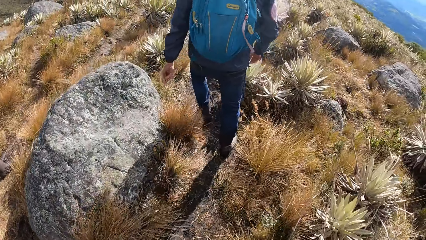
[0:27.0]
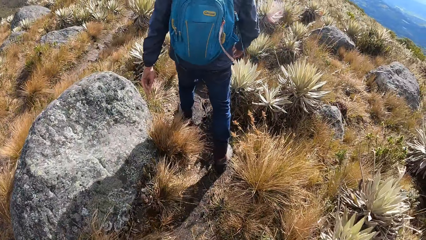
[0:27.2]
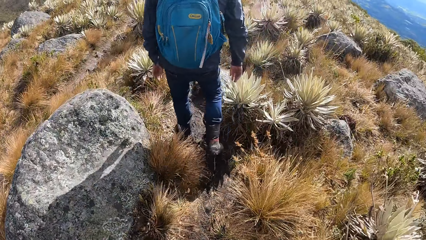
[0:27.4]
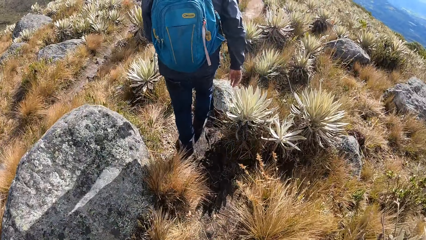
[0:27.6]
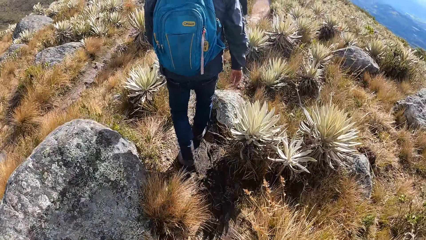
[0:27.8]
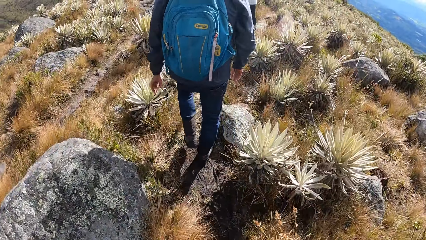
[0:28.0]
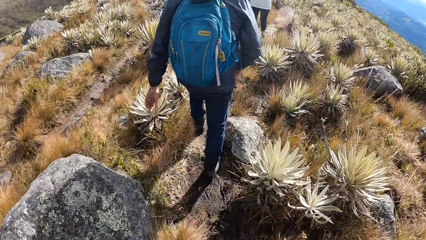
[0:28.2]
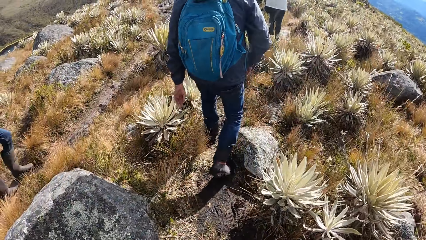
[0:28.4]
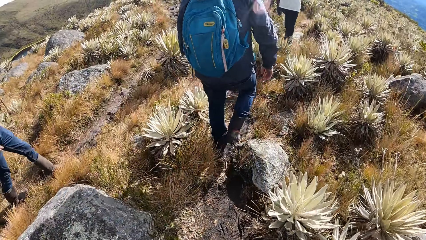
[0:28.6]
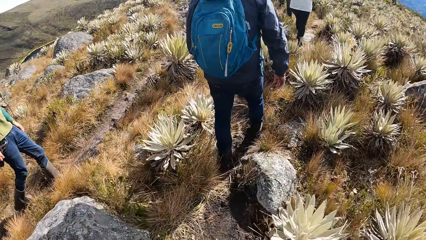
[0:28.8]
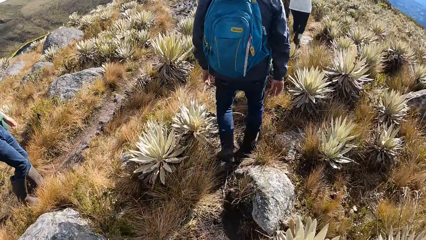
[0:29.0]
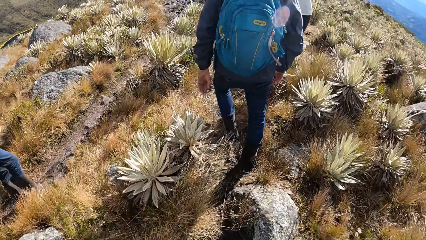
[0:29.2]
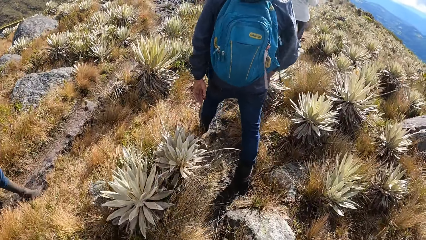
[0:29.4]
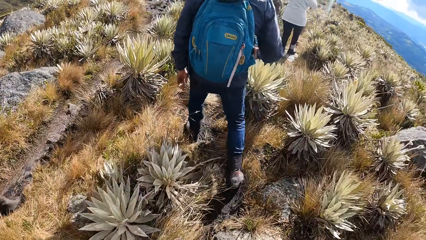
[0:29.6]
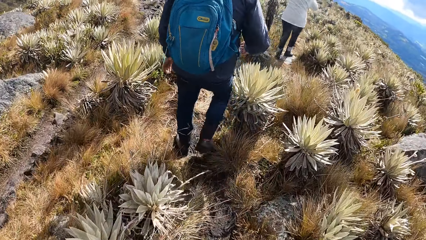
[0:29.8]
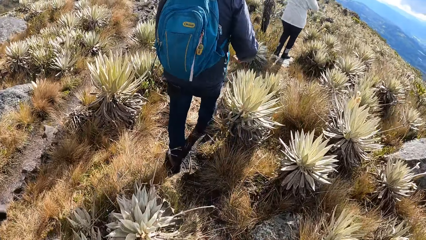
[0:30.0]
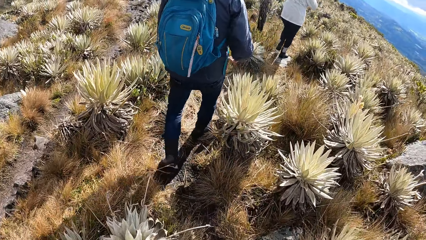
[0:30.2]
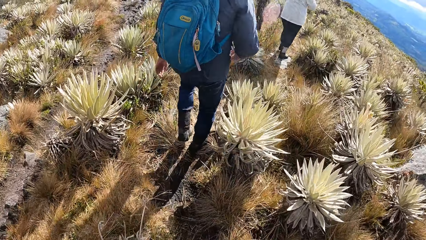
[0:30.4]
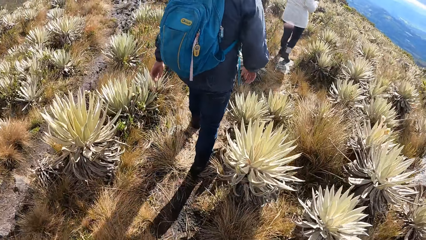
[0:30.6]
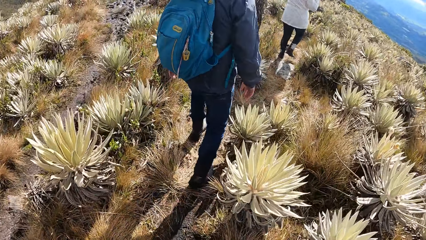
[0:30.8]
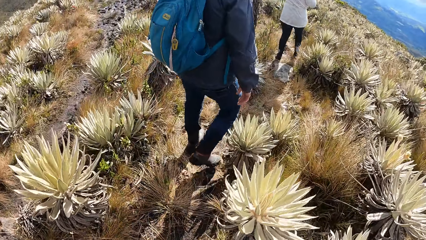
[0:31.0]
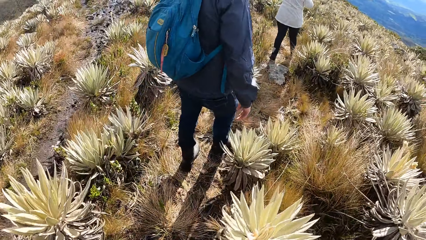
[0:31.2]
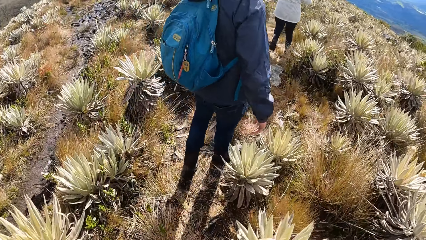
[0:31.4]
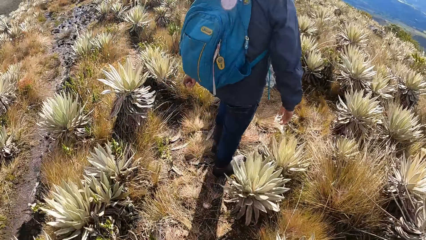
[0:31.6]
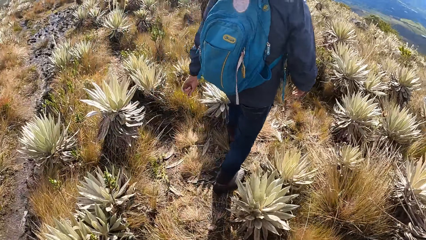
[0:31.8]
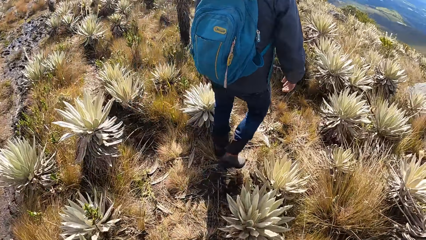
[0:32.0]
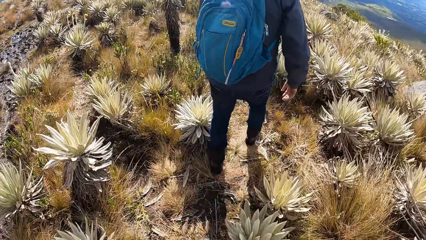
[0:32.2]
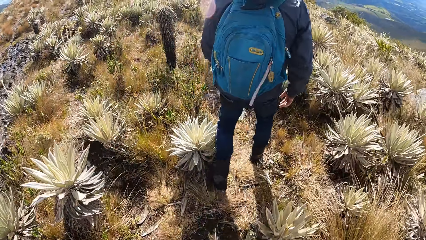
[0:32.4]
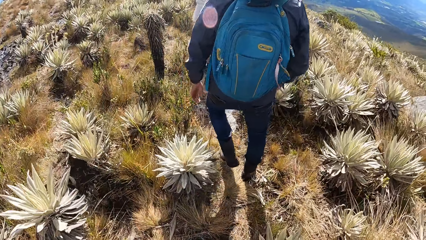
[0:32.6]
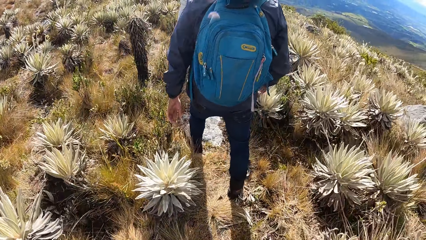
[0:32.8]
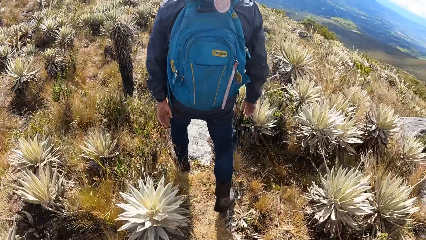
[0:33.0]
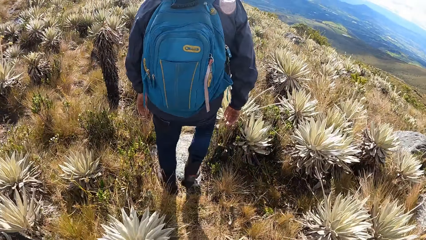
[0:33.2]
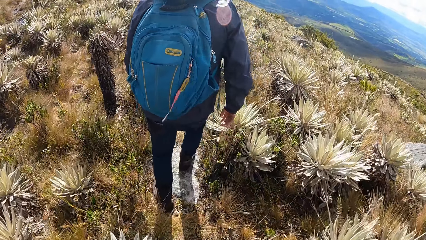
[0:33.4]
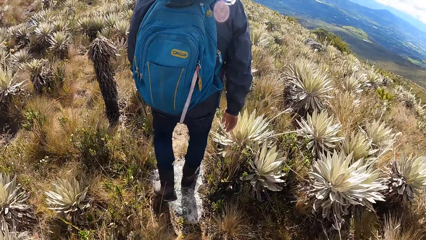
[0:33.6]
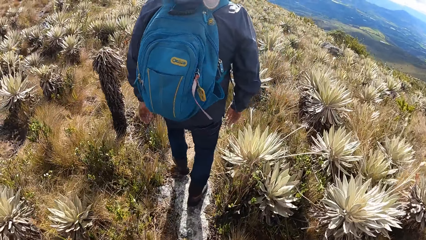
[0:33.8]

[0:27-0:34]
A lady walks around.

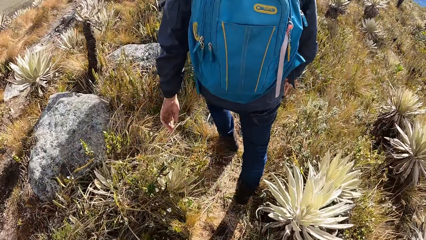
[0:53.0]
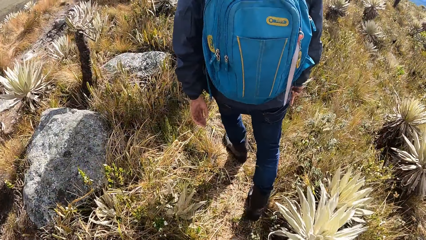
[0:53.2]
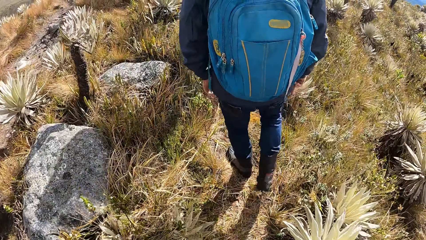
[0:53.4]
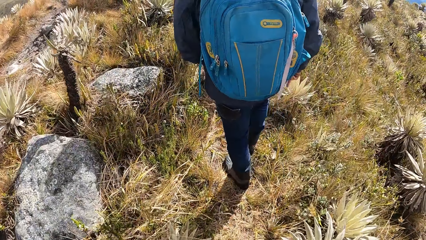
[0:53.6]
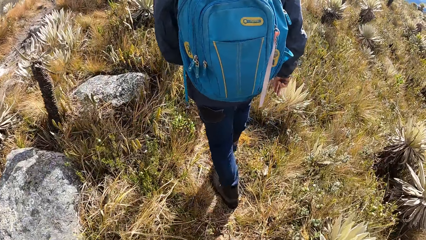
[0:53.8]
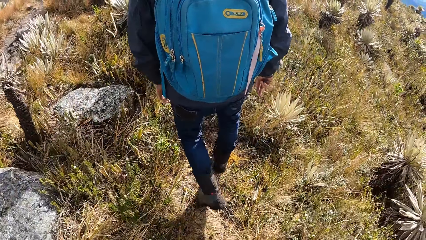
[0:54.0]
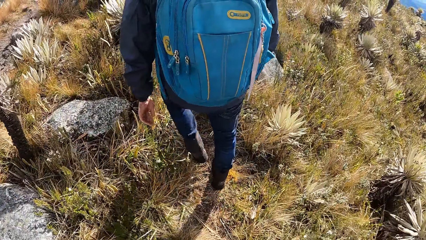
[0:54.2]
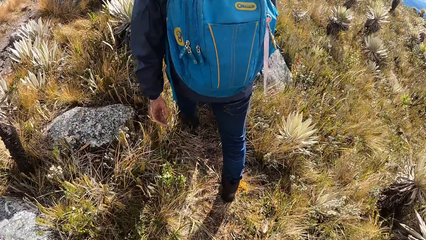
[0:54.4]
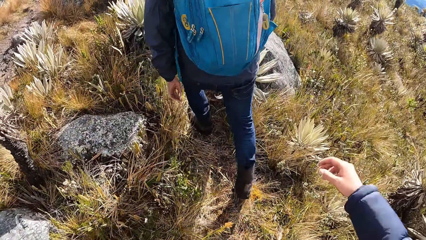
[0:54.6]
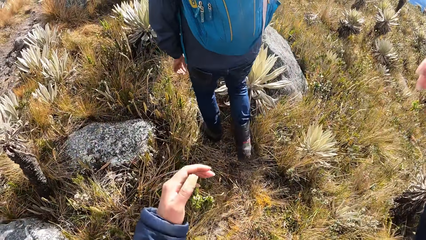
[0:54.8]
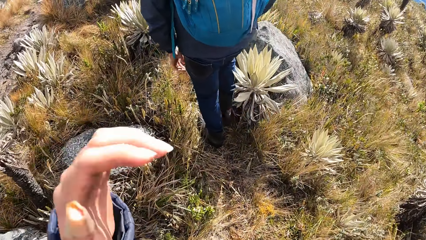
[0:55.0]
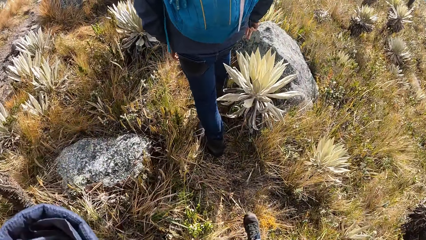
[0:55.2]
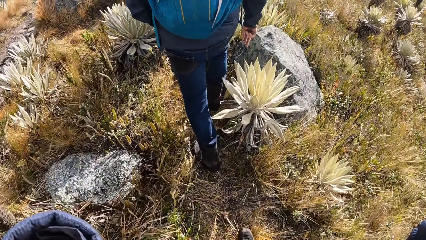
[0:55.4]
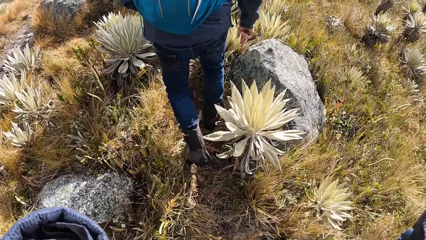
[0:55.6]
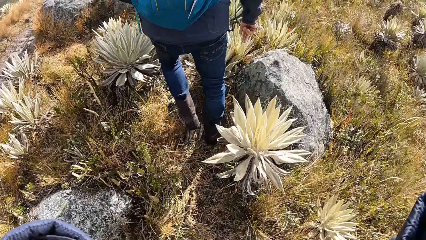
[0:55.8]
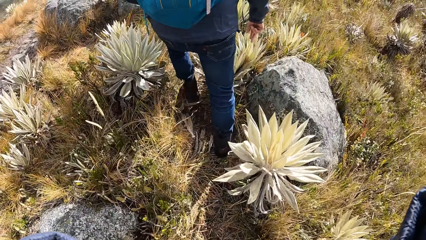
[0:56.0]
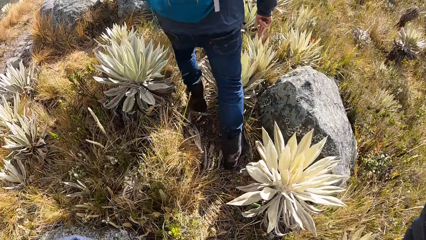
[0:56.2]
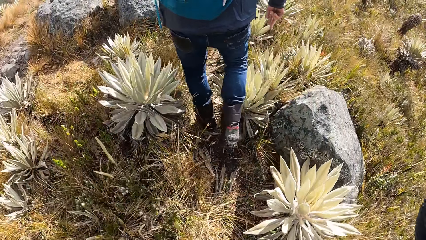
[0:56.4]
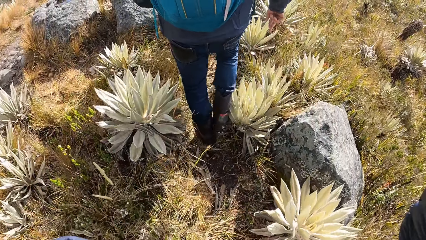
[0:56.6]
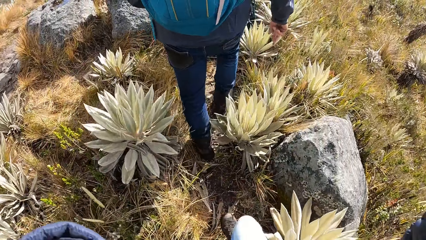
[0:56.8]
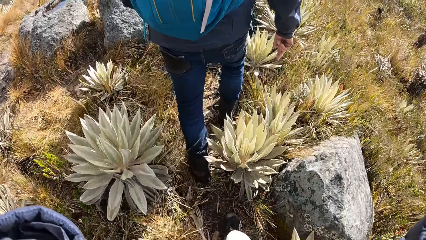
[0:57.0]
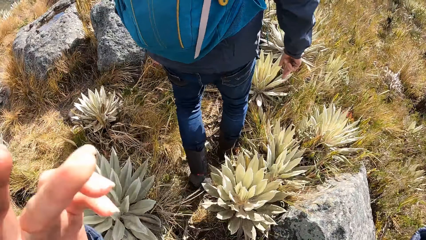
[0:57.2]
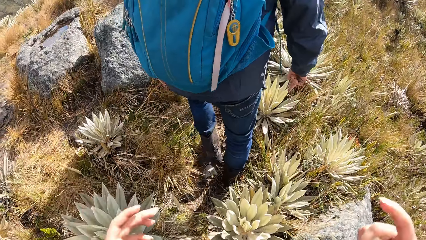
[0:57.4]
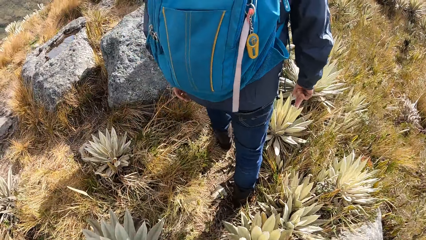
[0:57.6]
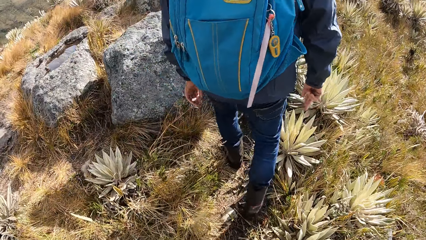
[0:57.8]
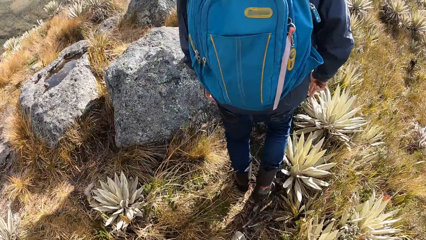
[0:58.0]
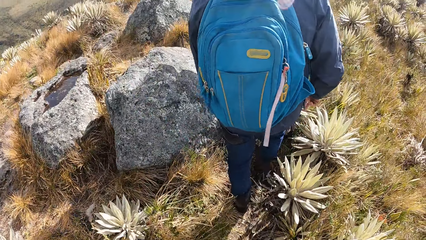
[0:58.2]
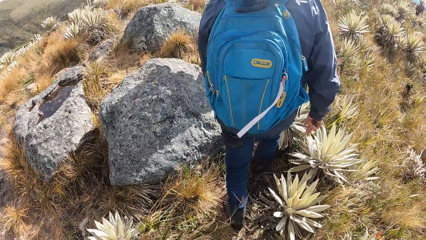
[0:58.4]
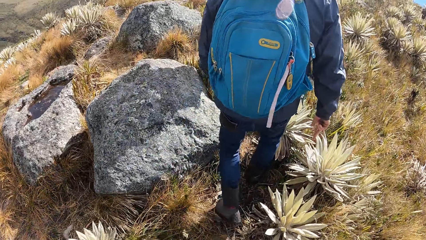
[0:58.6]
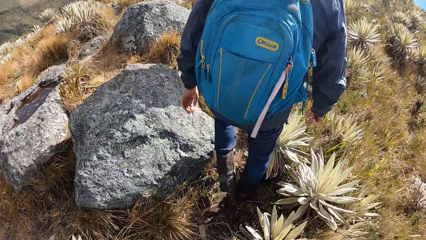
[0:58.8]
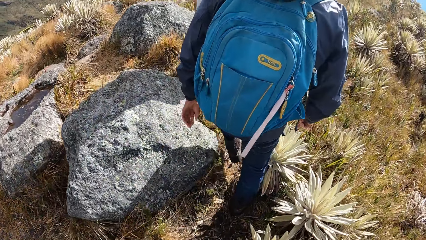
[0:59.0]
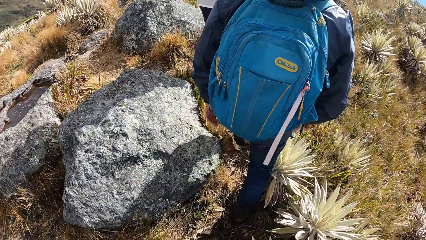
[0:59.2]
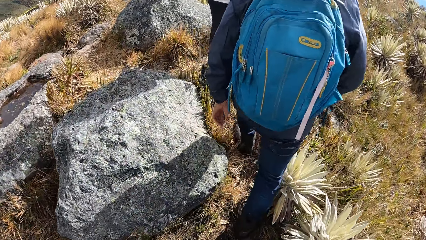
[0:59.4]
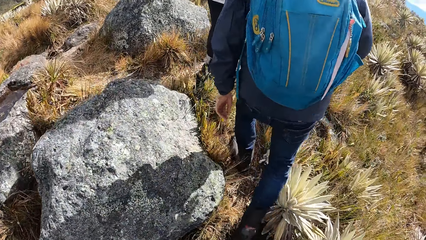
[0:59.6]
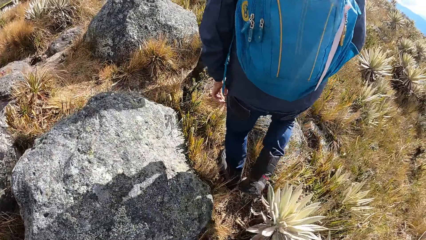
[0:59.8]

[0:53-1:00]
The camera wearer adjusts the camera.

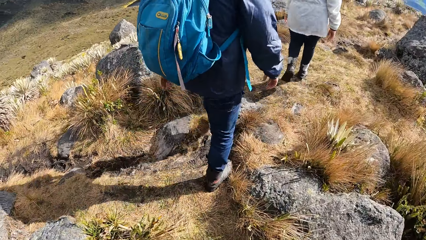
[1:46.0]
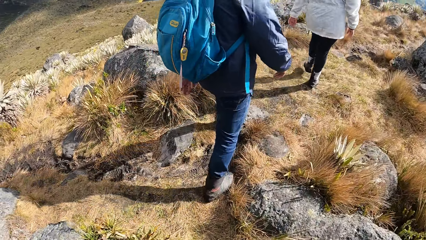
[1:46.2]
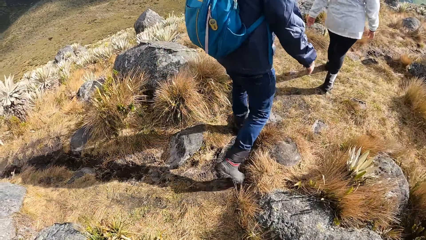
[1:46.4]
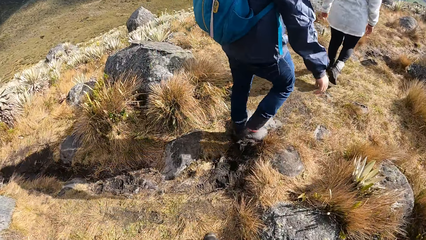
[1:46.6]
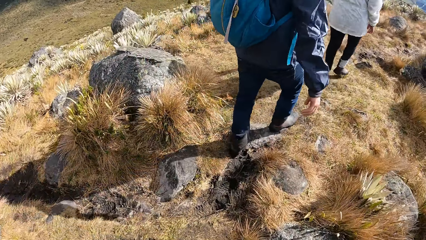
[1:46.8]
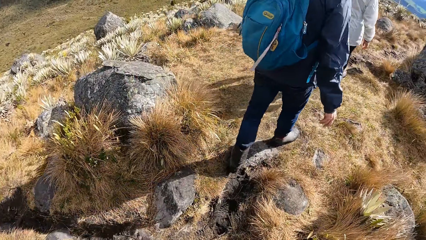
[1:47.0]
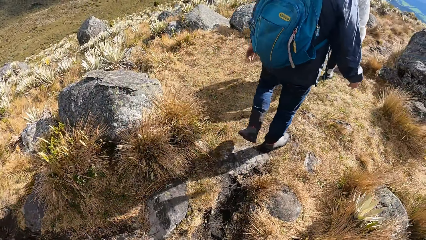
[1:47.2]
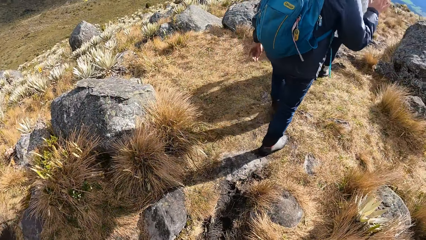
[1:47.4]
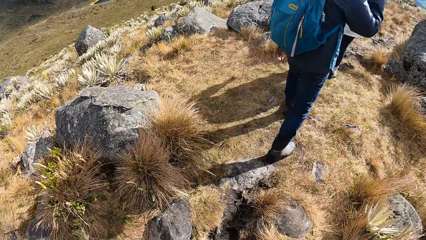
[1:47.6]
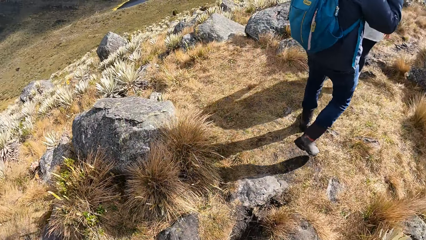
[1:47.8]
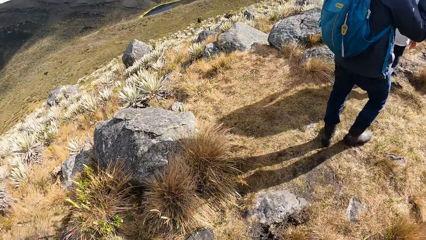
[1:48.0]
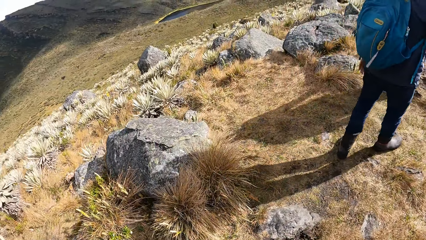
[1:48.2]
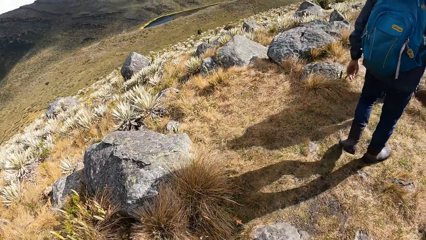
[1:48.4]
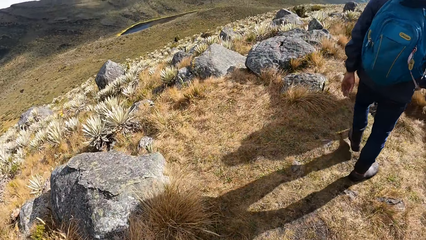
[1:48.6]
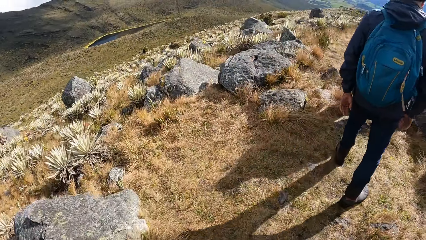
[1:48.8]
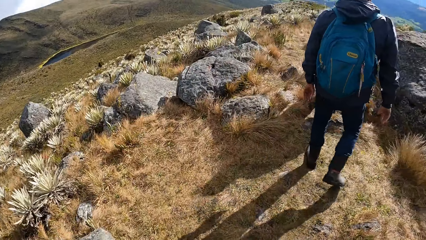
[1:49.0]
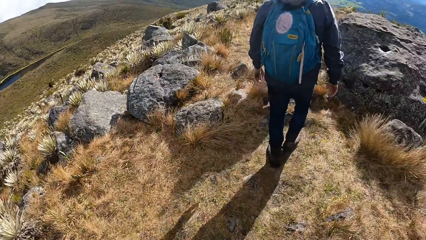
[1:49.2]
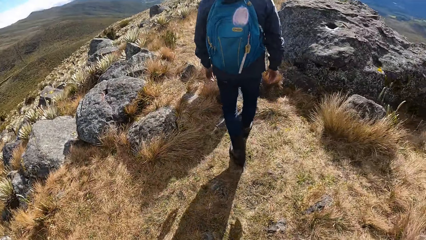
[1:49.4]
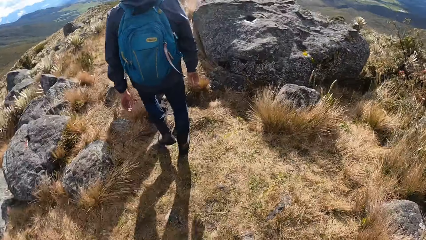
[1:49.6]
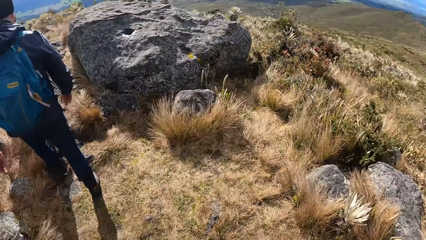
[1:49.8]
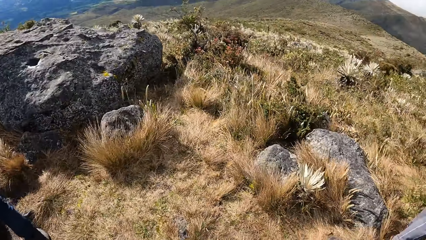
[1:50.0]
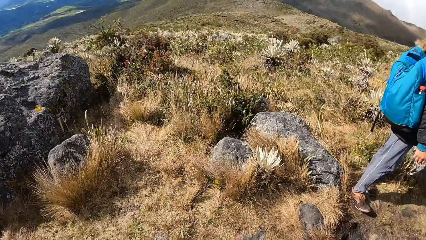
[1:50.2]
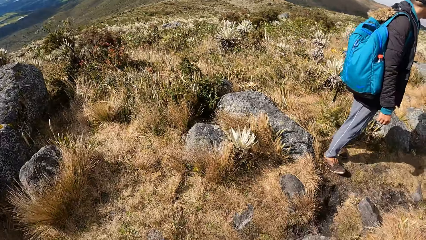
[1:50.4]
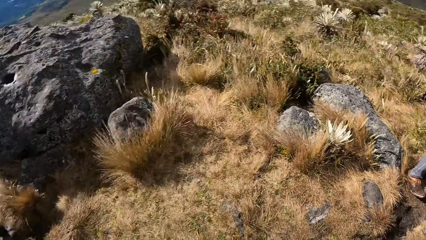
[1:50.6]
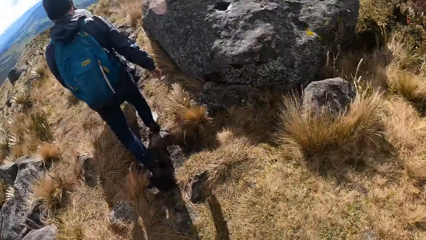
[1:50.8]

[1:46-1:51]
A man touches his face. The camera wearer looks around the scrubland.
